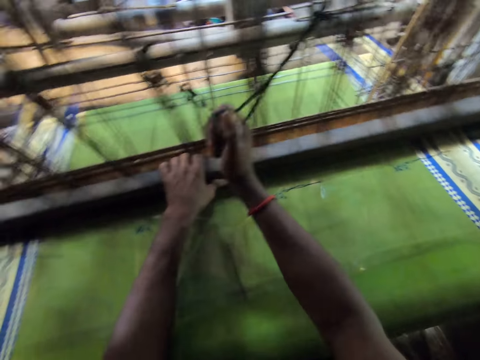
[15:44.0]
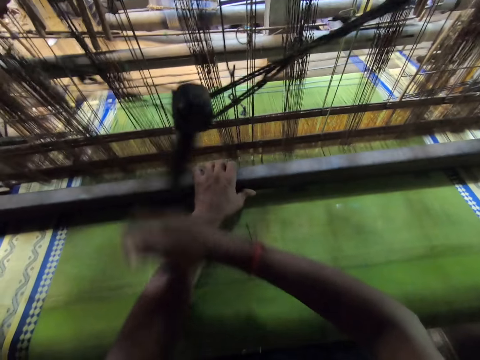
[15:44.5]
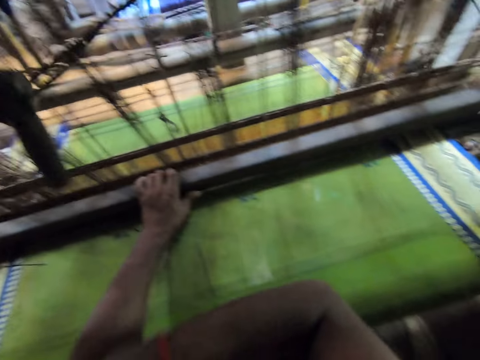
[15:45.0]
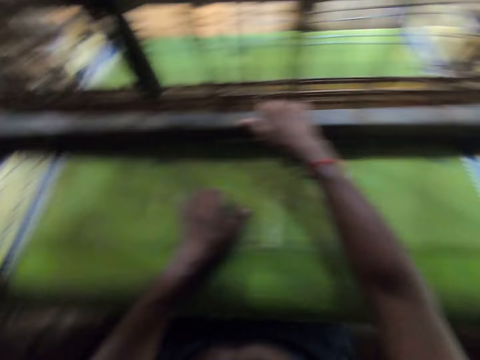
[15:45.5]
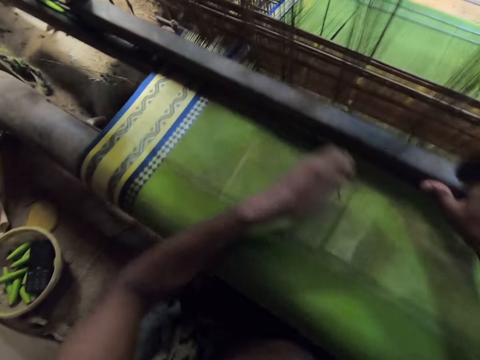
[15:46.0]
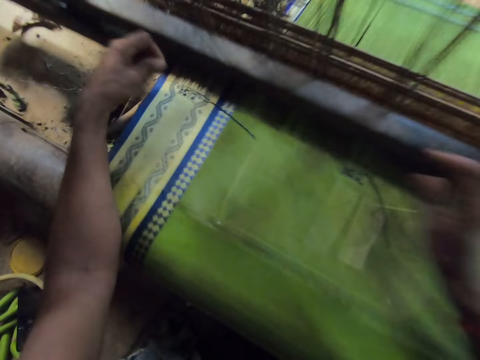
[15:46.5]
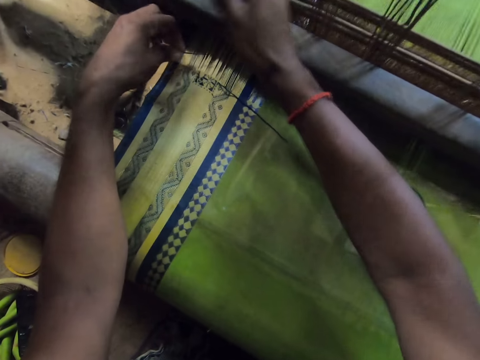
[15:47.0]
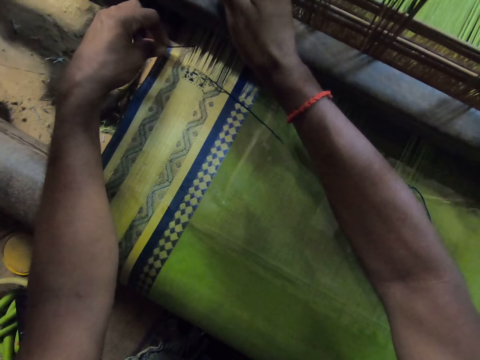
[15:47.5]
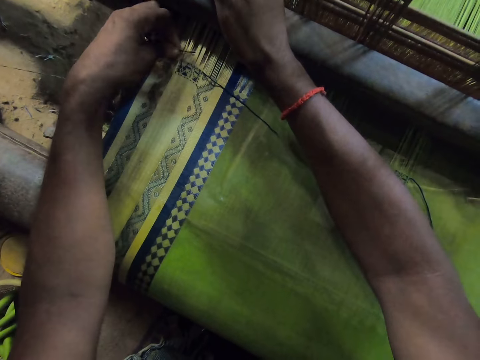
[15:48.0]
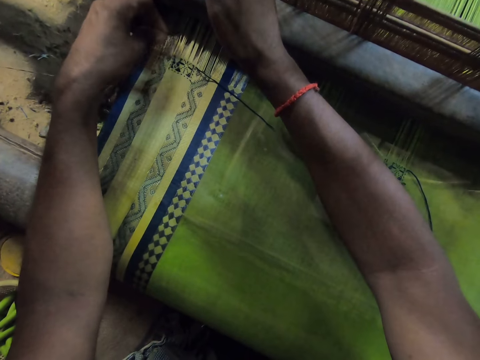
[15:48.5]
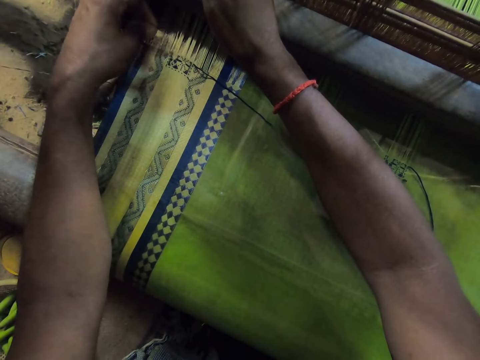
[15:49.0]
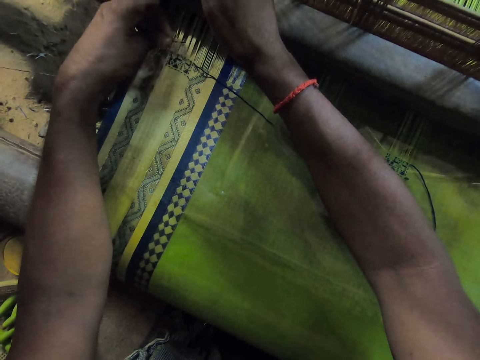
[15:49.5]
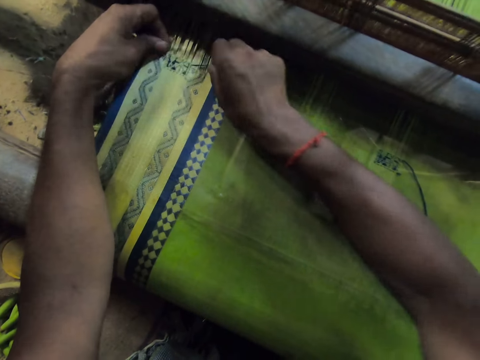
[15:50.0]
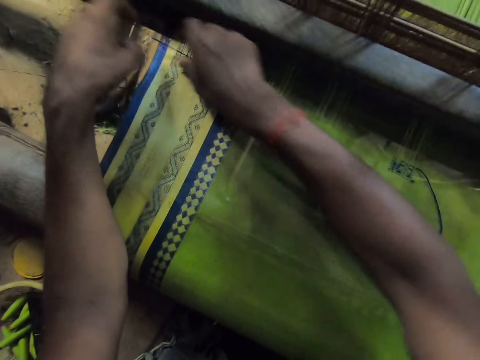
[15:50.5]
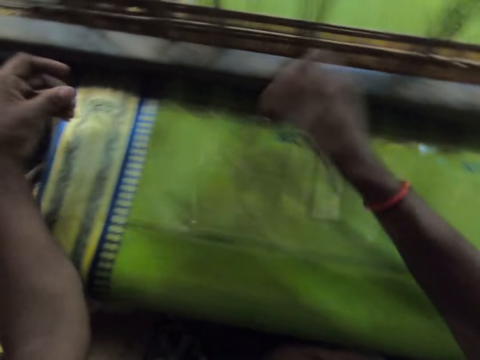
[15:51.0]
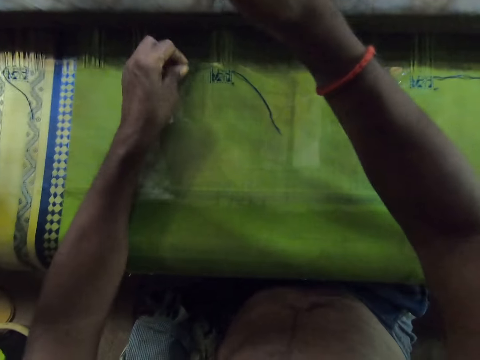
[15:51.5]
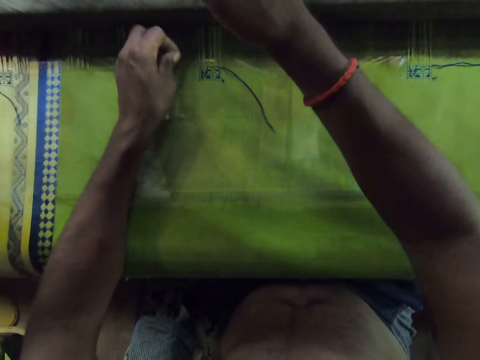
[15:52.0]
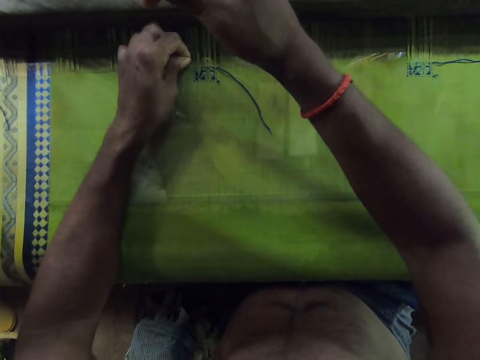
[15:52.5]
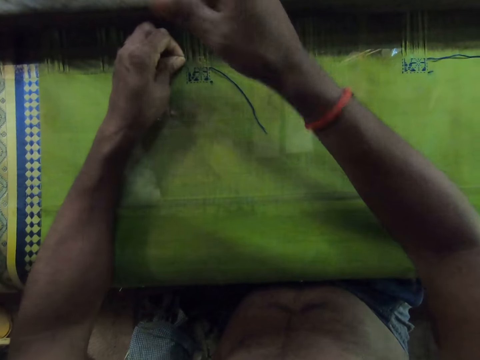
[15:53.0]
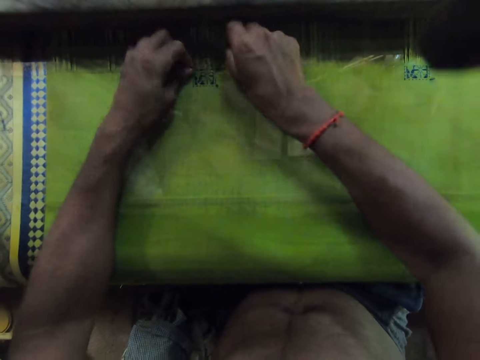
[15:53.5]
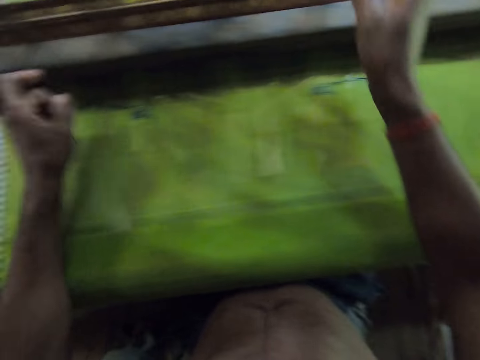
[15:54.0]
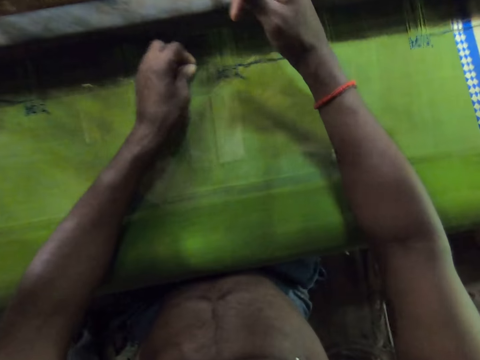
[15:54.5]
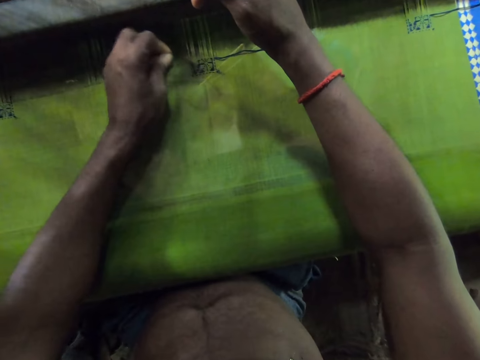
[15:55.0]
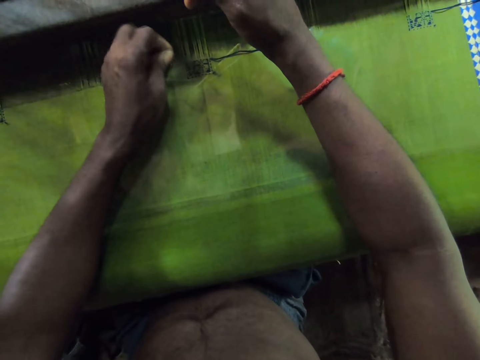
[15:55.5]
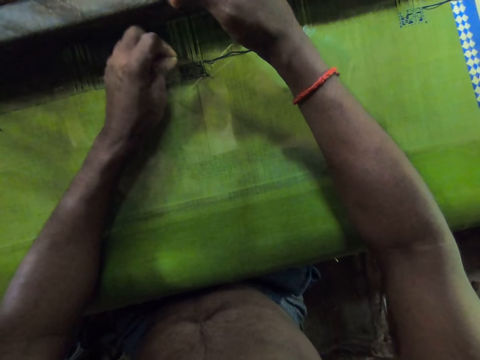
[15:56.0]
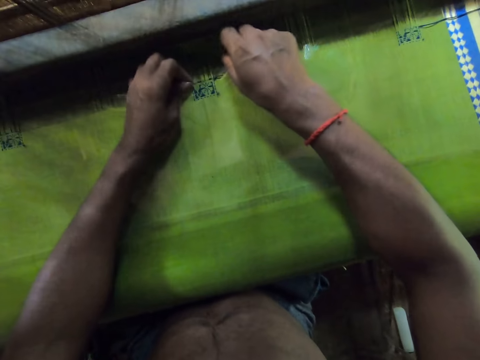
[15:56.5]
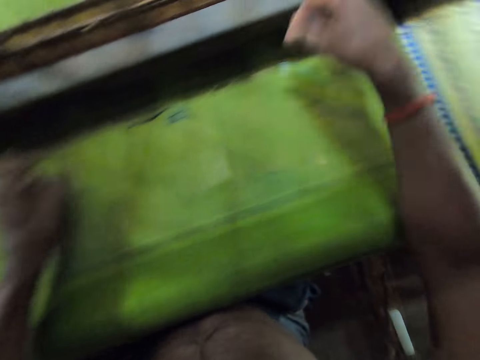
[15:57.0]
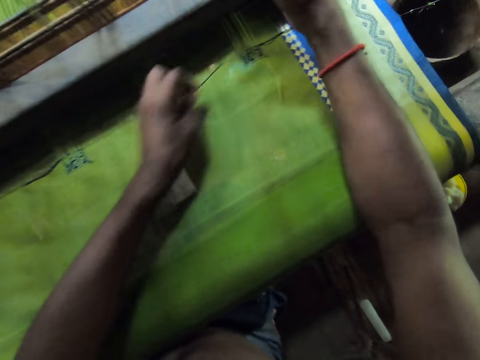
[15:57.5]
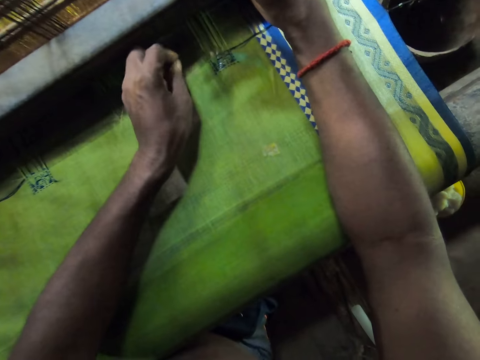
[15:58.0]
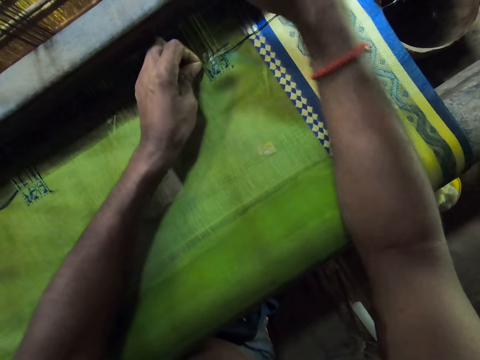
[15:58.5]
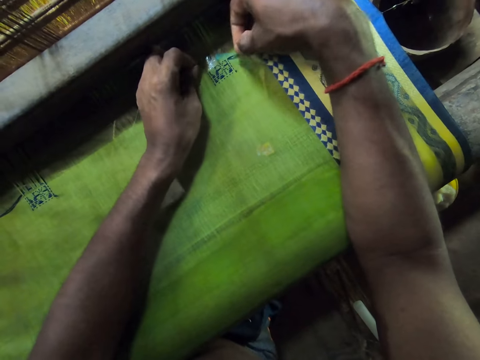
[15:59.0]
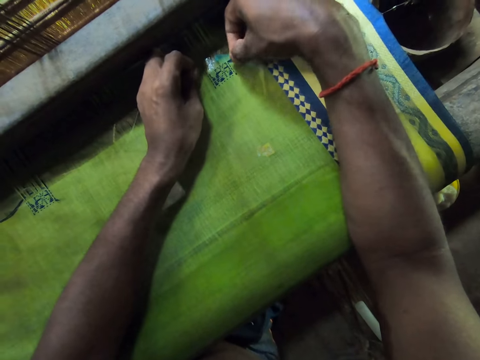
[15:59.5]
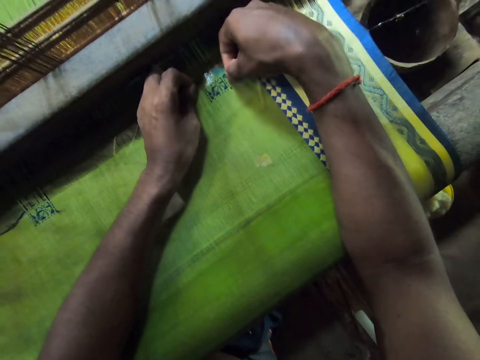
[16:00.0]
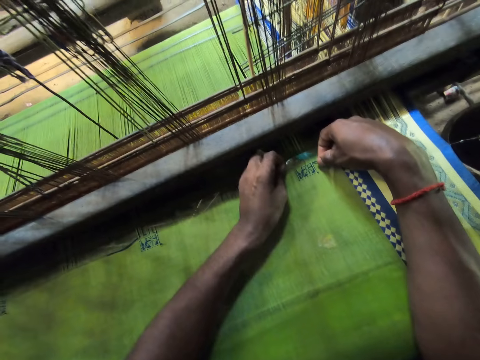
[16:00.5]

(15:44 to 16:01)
A person talks to the camera wearer. The camera wearer picks the needle from the fabric with his left hand and holds the batten of the loom with his right hand. He inserts the needle in the warp with his left hand. He sews a cloth with the needle. He holds the thread on the warp with his right hand. He pulls the thread through the warp with the needle in his left hand. He inserts the needle in the warp with his left hand. He sews the cloth with the needle. He holds the thread on the warp with his right hand. He pulls the thread through the warp with the needle in his left hand. He inserts the needle in the warp with his left hand. He talks to the person. He sews the cloth with the needle. He holds the thread on the warp with his right hand. He pulls the thread through the warp with the needle in his left hand. He inserts the needle in the warp with his left hand. He sews the cloth with the needle. He holds the thread on the warp with his right hand.

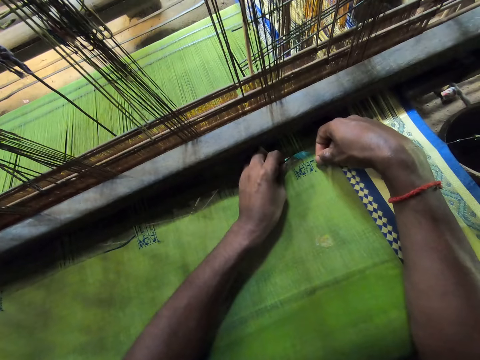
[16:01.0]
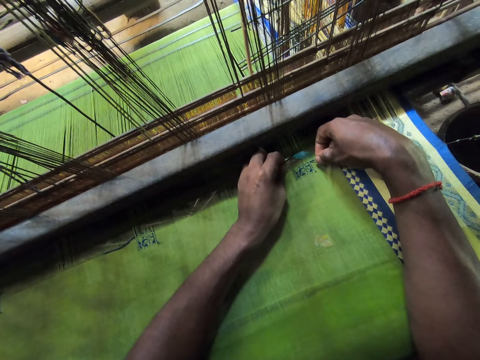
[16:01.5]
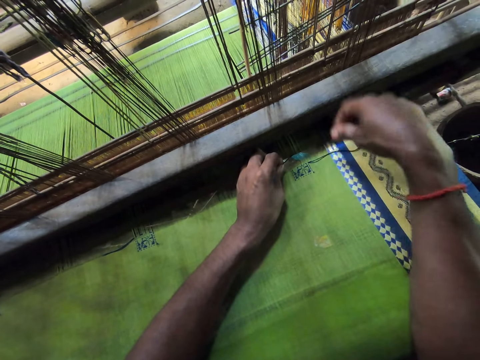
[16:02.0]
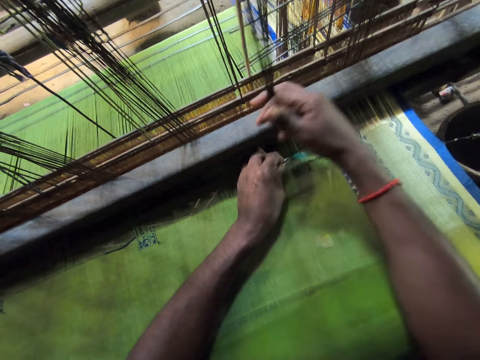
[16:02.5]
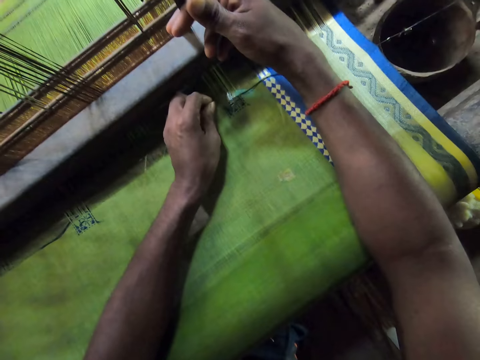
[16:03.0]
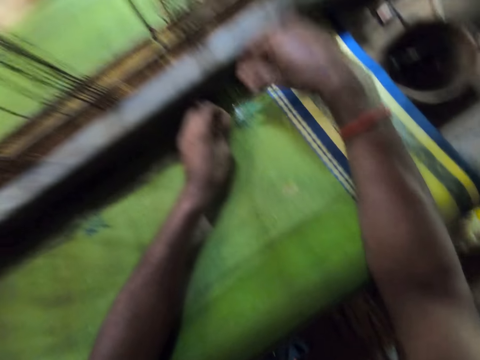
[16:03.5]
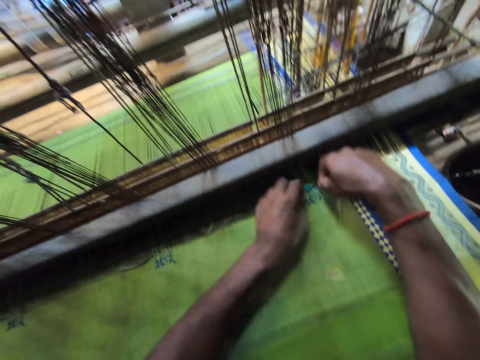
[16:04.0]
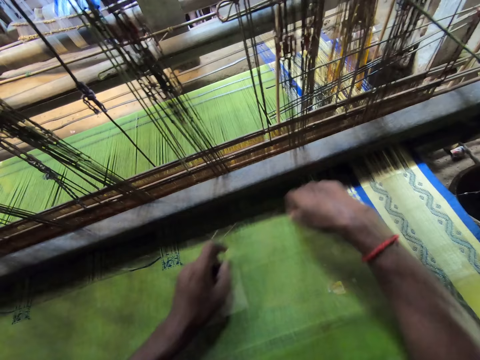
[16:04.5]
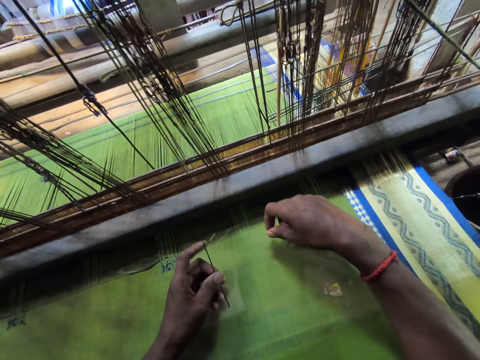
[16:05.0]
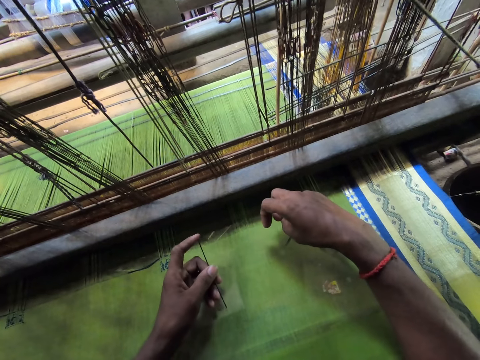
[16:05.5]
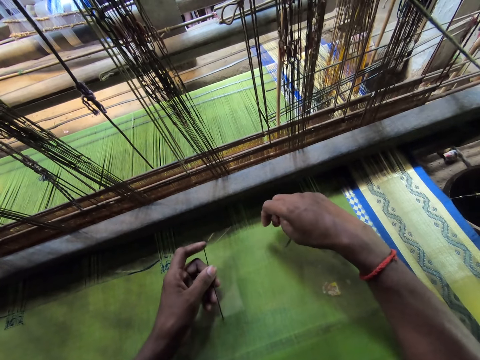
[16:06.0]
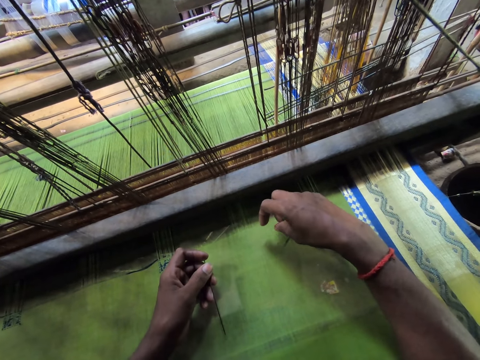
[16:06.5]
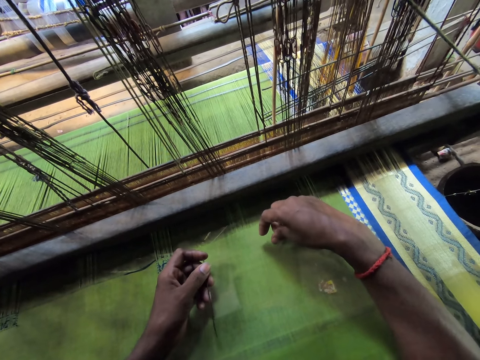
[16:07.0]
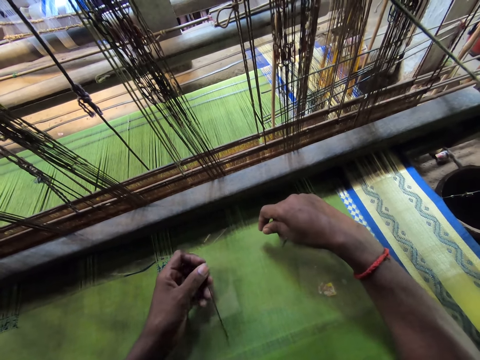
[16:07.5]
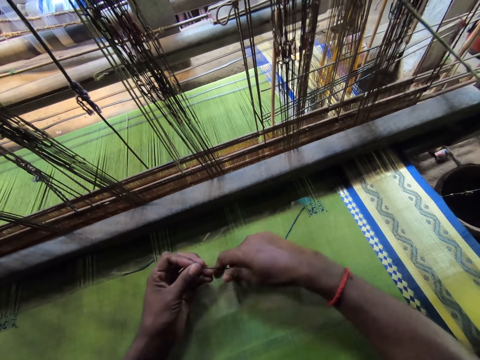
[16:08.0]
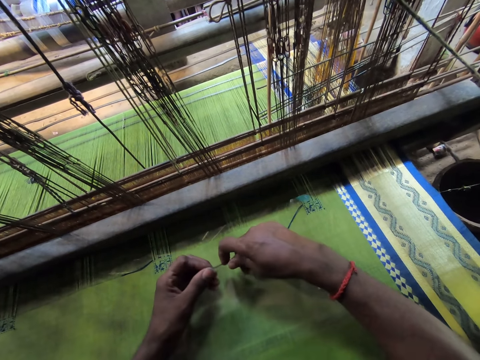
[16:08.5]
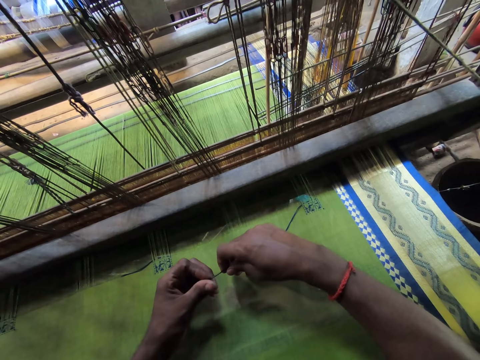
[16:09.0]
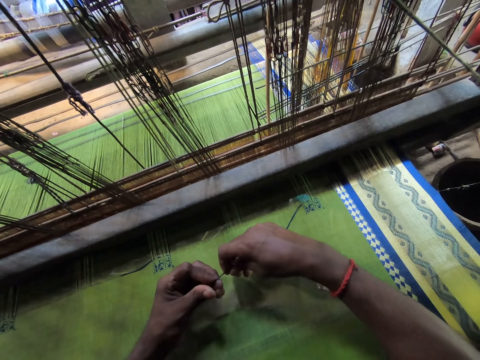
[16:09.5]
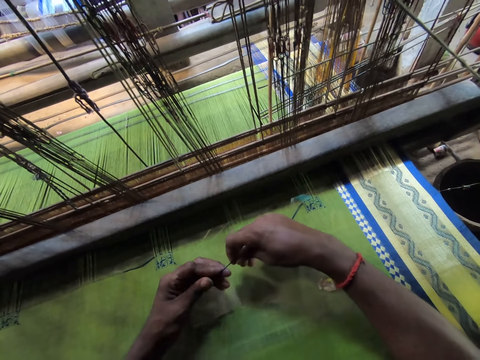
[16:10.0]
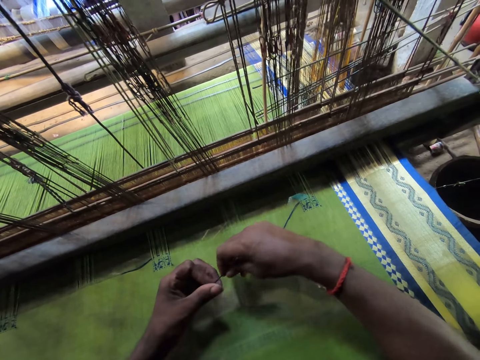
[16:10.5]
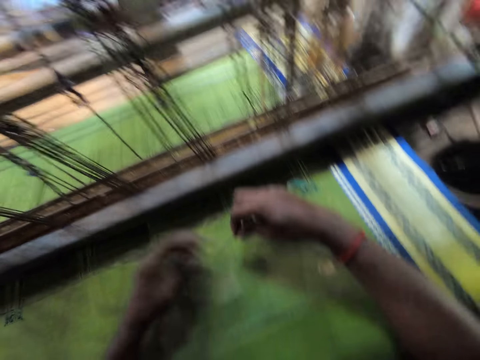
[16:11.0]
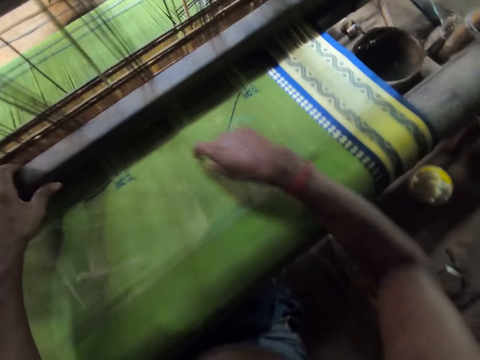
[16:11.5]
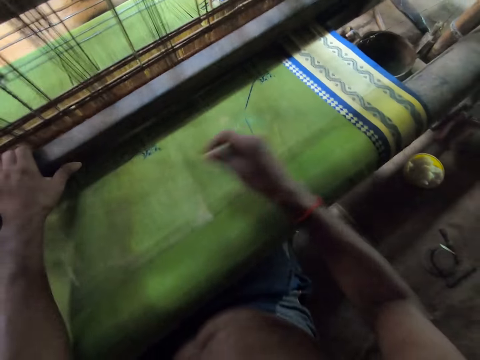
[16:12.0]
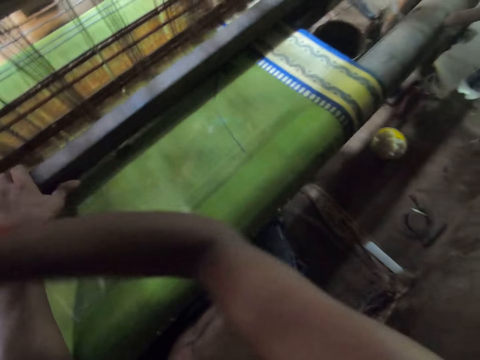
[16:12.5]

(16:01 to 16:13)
A person talks to the camera wearer. The camera wearer holds threads on the loom with his right hand. He touches the strings. He holds the thread on the warp with his right hand. He pulls the thread through the warp with the needle in his left hand. He talks to the person. He holds the needle with both hands. He pulls the batten of the loom with his left hand. He drops the needle on the fabric with his right hand. He pulls the cord of the loom with his right hand.
